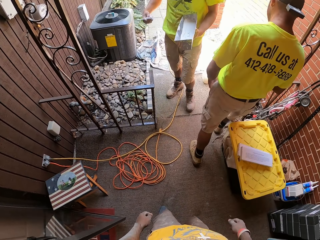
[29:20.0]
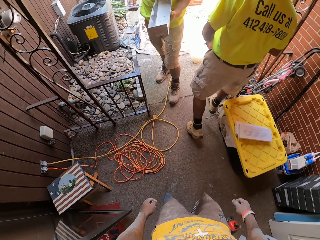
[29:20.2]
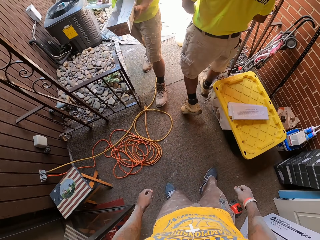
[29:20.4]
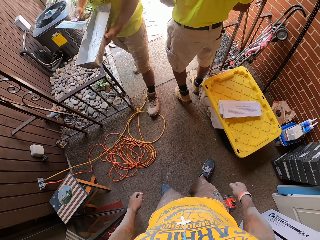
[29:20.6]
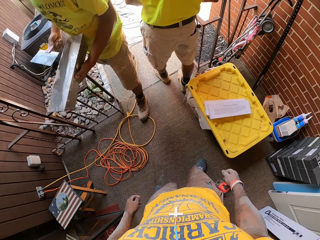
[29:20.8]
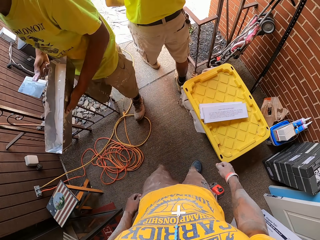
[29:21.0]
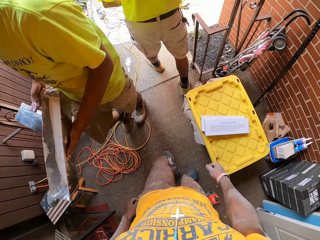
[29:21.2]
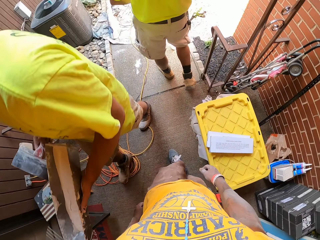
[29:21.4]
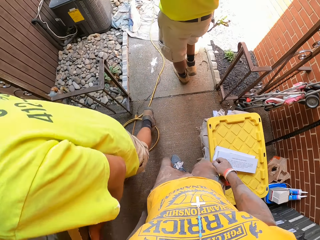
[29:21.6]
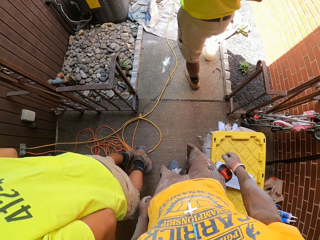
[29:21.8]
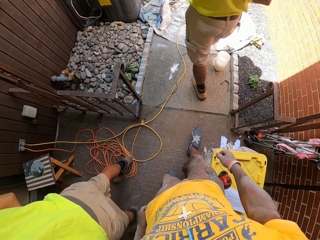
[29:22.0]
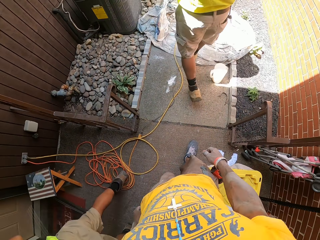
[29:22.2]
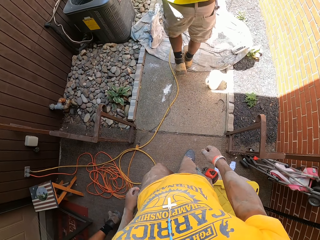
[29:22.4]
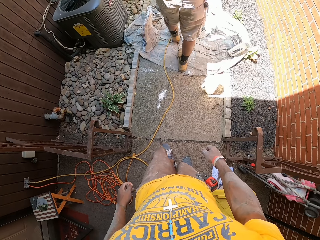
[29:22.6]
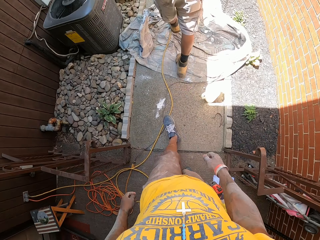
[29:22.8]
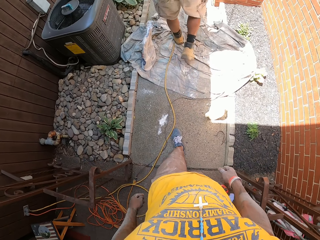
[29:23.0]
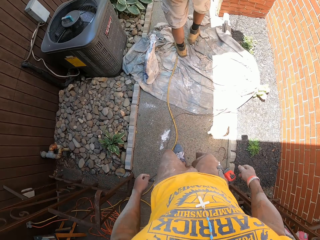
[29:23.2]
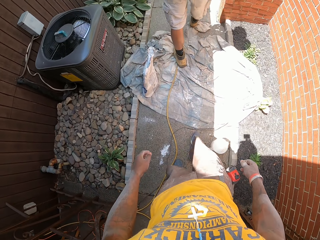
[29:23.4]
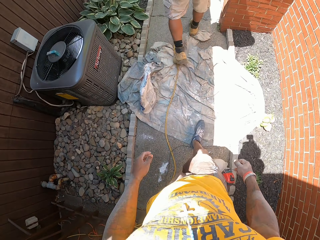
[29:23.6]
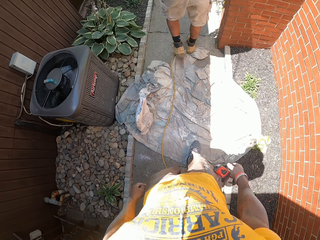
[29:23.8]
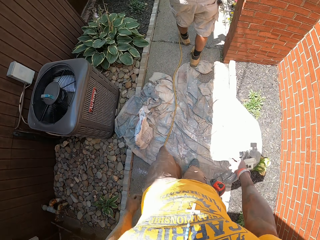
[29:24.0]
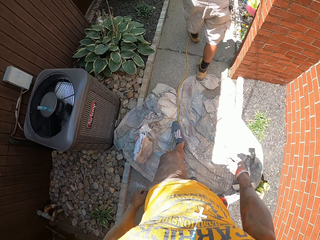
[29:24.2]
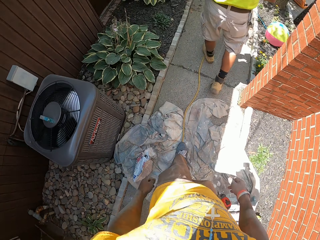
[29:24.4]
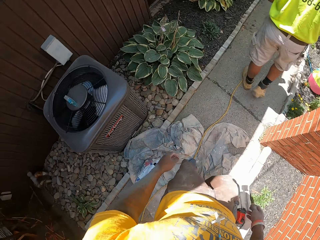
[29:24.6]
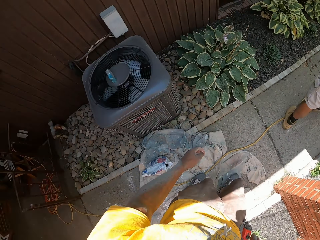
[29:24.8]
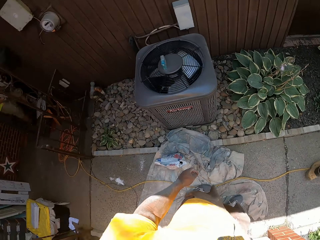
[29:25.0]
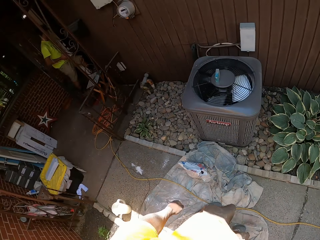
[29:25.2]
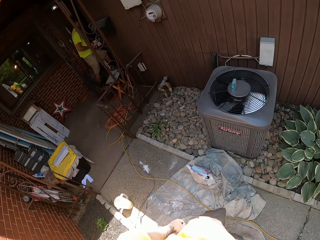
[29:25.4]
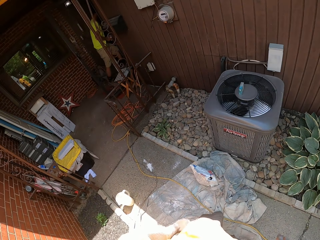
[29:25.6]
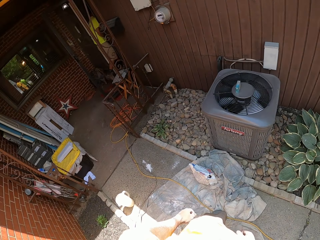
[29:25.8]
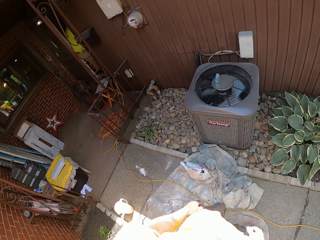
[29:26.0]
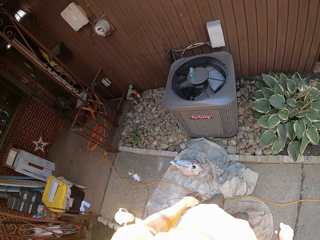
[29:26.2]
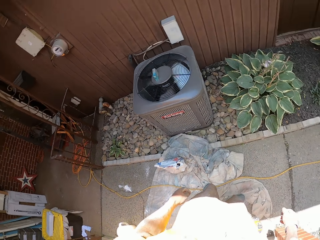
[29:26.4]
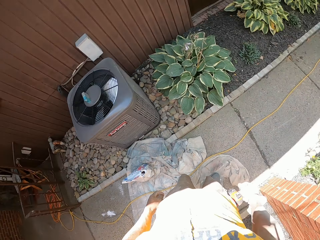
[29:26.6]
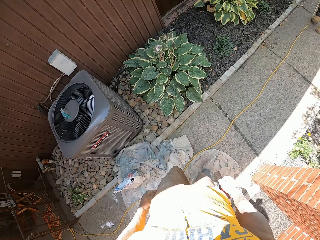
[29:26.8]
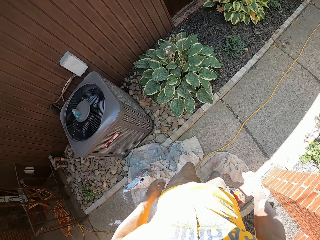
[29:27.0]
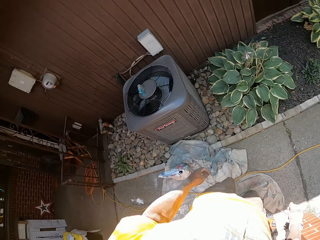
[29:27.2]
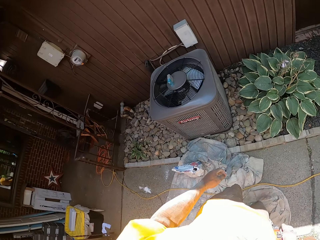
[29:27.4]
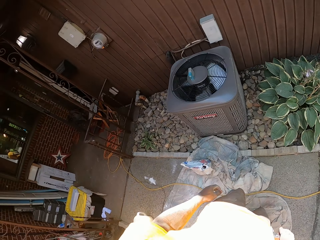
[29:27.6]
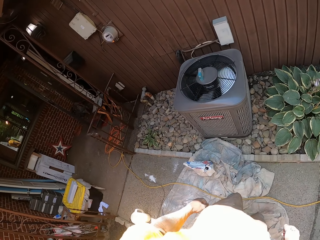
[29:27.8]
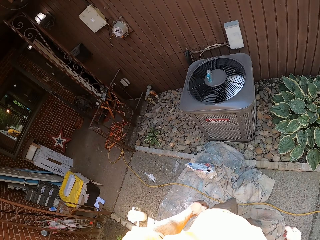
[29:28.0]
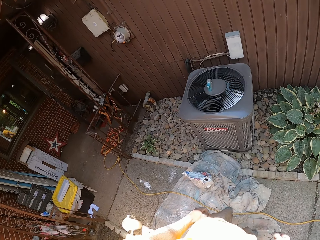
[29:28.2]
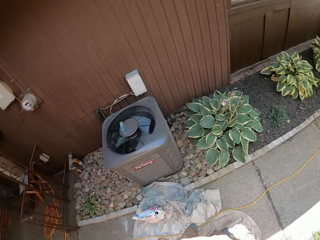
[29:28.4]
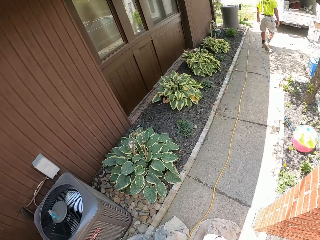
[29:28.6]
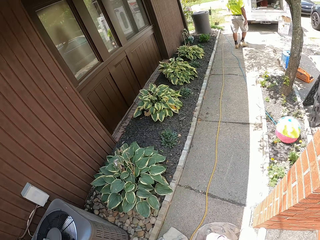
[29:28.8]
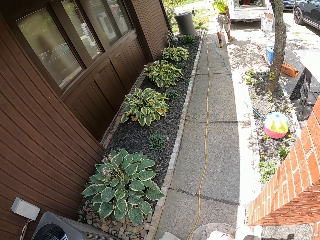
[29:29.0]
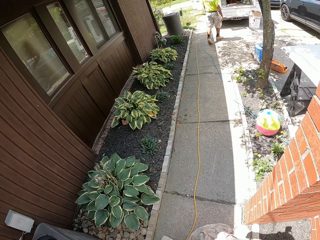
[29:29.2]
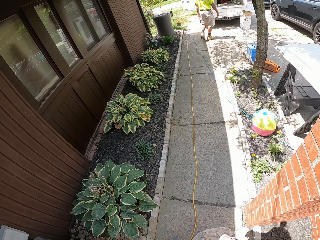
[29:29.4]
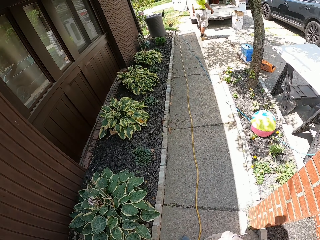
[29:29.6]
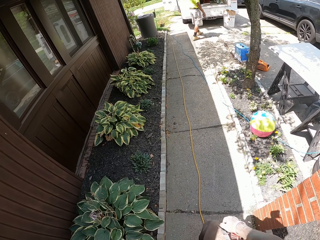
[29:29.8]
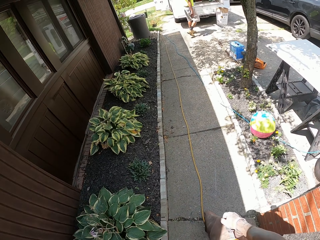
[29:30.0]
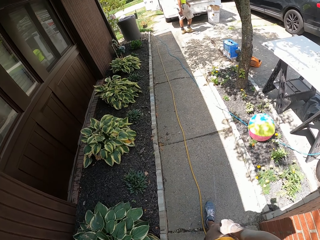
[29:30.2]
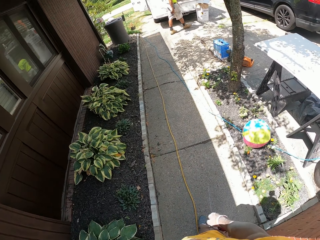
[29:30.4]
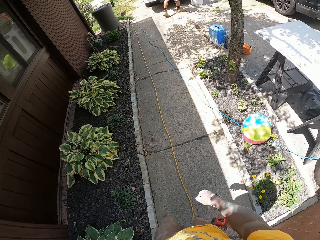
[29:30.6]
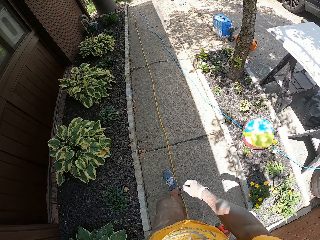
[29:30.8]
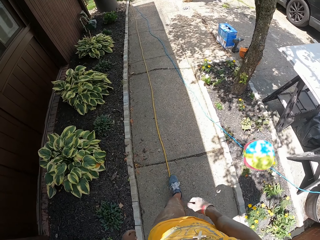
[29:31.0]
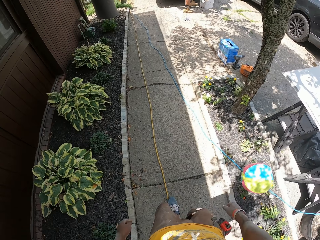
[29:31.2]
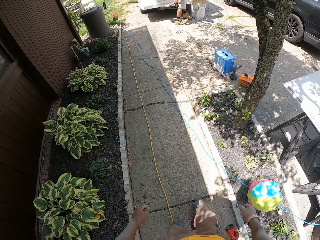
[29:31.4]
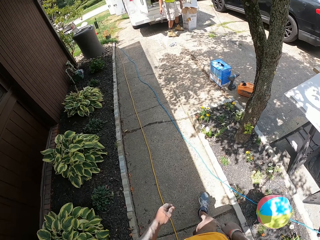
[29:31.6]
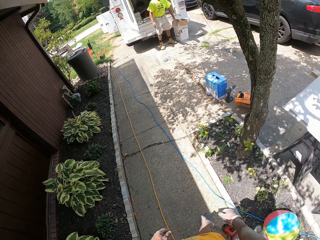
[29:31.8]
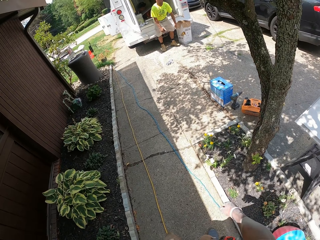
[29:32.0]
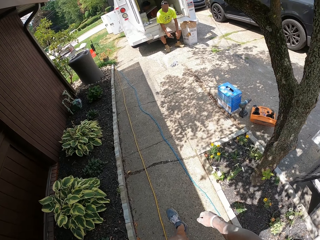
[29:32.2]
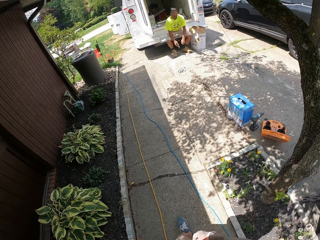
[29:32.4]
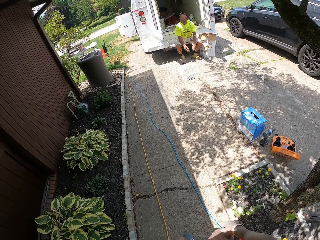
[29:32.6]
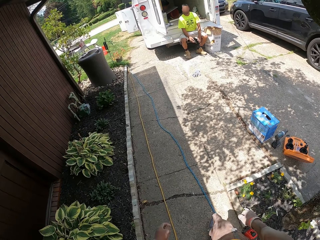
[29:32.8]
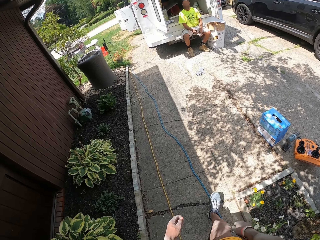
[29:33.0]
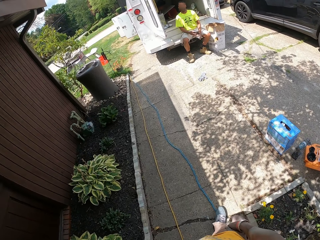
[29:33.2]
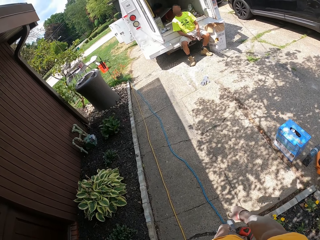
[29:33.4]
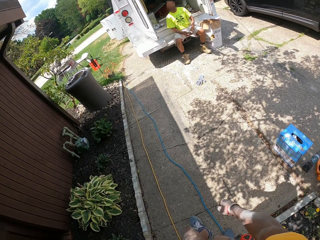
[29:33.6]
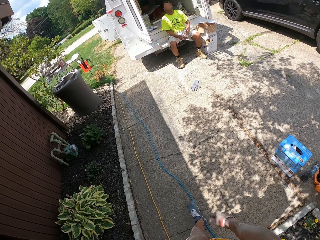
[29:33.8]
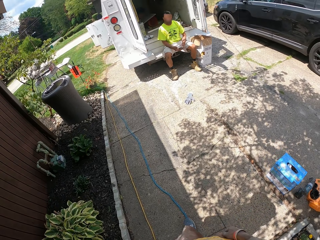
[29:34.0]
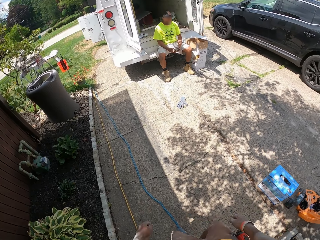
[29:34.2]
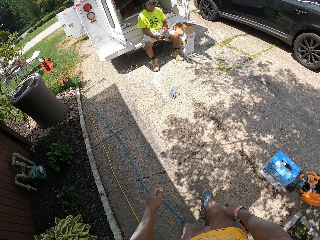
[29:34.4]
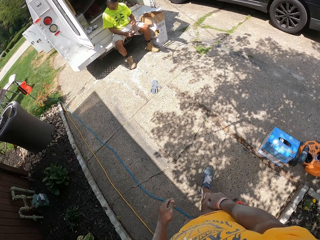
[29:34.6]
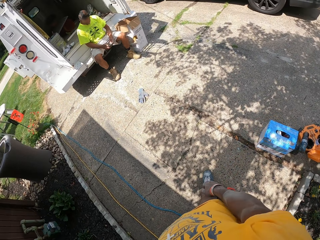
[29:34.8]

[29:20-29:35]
The other co-worker walks towards the front door. The camera wearer walks along a walkway with the first co-worker. They look at the fan. They walk at the compound. The first co-worker sits at the edge of the trunk of a van.

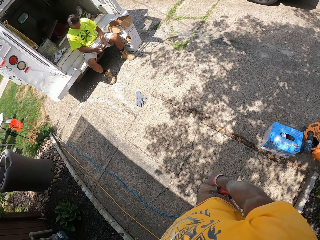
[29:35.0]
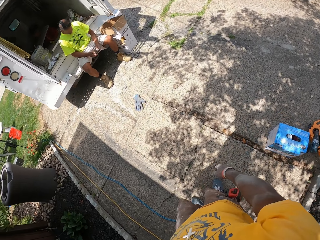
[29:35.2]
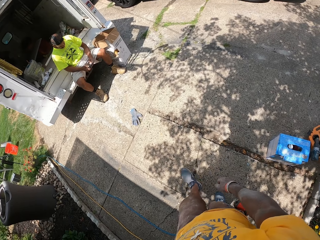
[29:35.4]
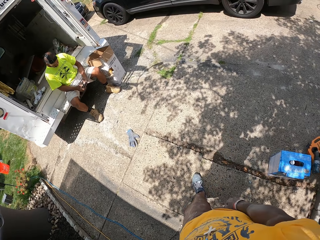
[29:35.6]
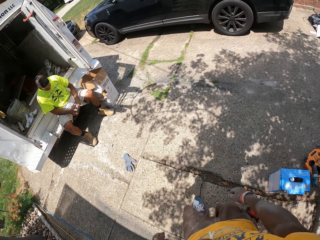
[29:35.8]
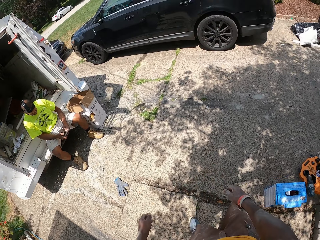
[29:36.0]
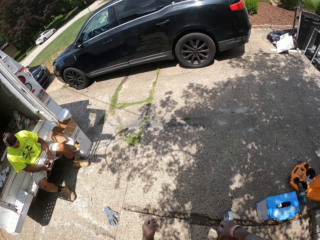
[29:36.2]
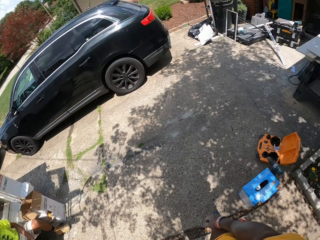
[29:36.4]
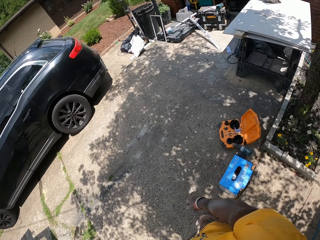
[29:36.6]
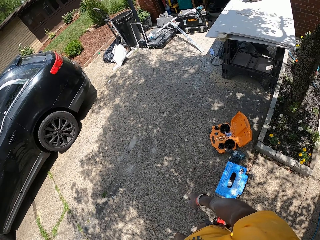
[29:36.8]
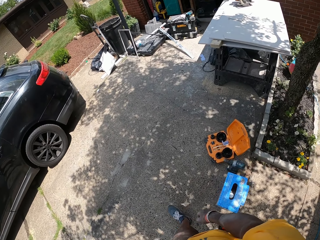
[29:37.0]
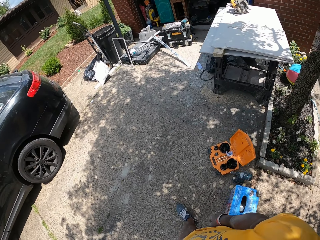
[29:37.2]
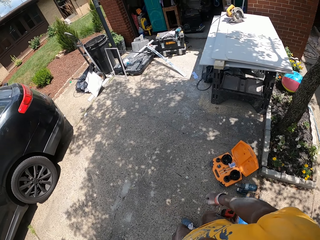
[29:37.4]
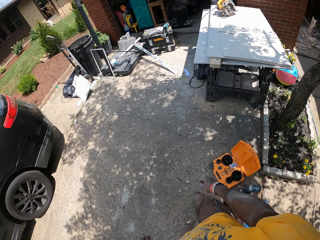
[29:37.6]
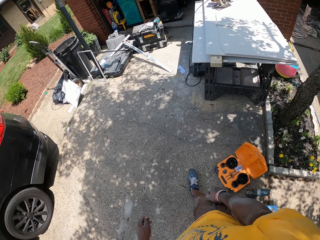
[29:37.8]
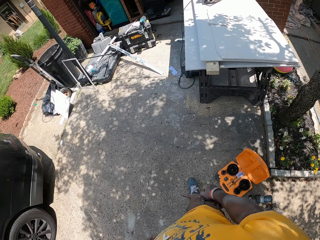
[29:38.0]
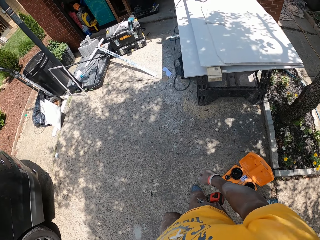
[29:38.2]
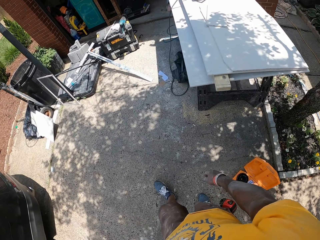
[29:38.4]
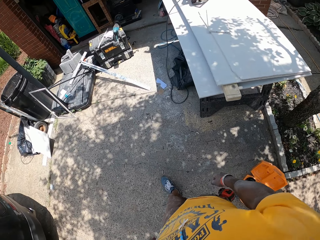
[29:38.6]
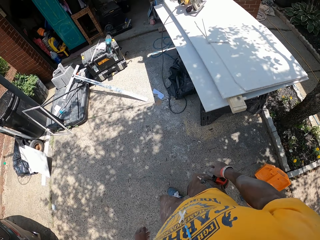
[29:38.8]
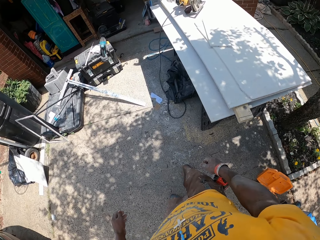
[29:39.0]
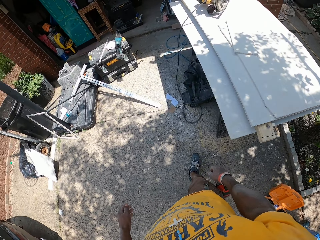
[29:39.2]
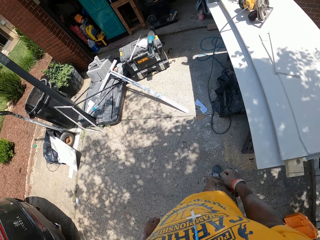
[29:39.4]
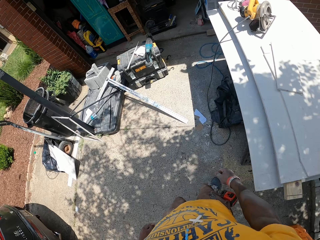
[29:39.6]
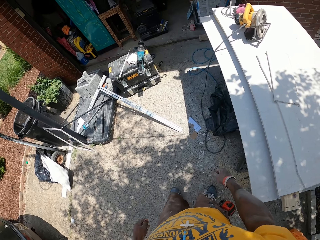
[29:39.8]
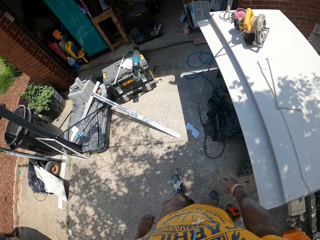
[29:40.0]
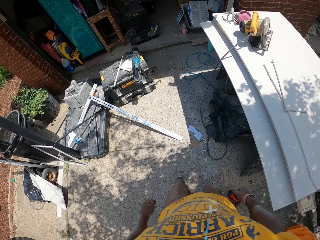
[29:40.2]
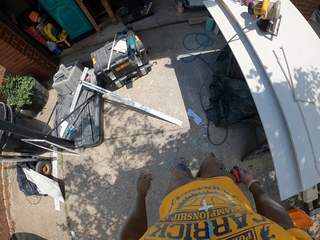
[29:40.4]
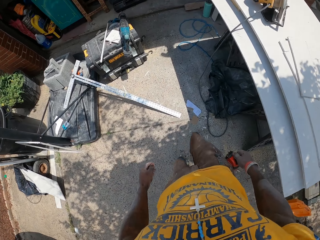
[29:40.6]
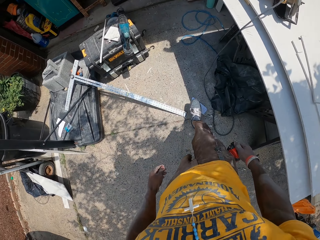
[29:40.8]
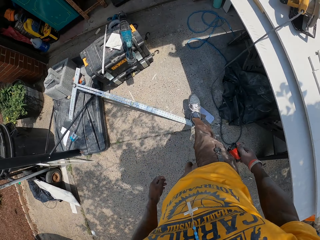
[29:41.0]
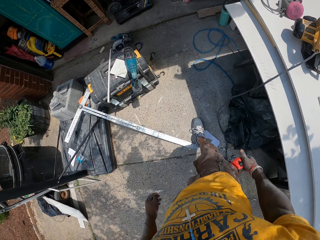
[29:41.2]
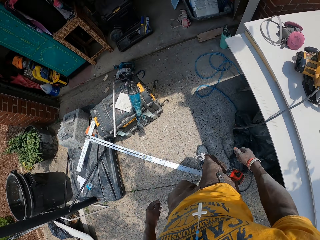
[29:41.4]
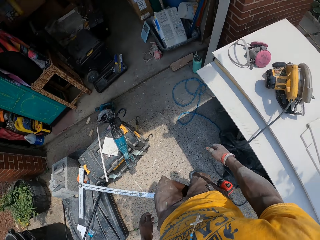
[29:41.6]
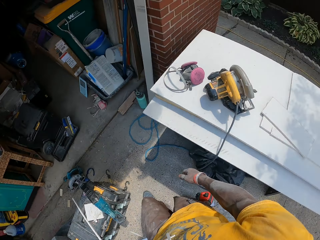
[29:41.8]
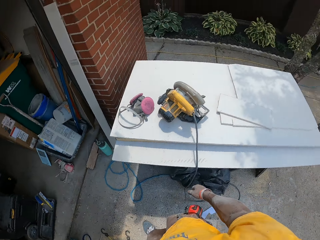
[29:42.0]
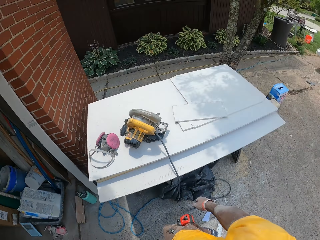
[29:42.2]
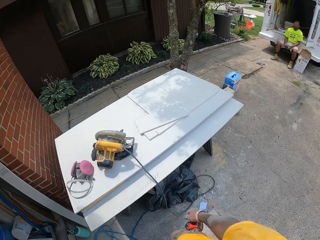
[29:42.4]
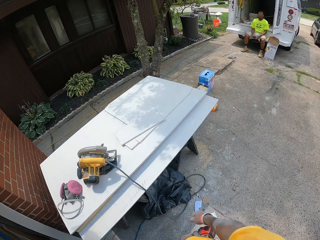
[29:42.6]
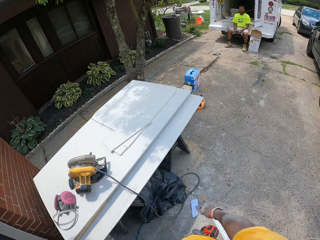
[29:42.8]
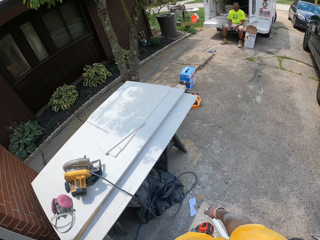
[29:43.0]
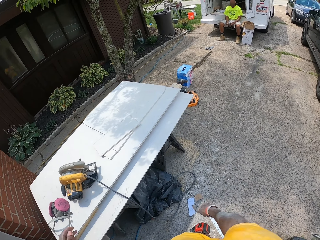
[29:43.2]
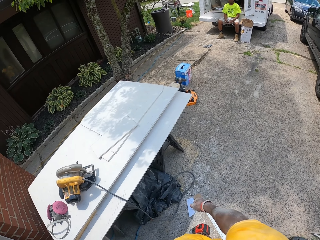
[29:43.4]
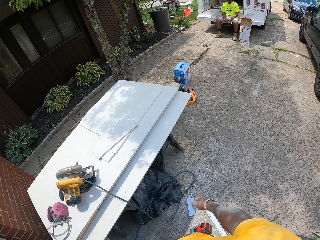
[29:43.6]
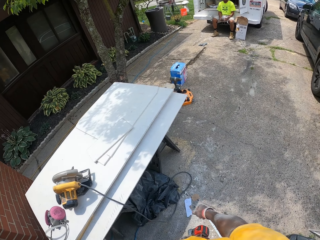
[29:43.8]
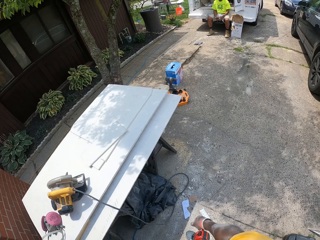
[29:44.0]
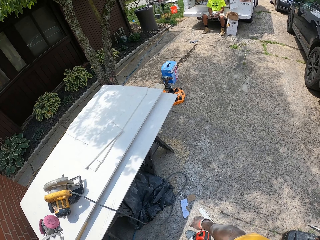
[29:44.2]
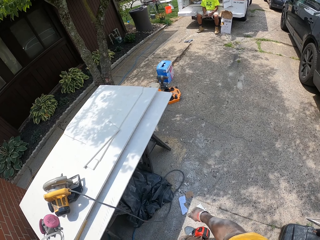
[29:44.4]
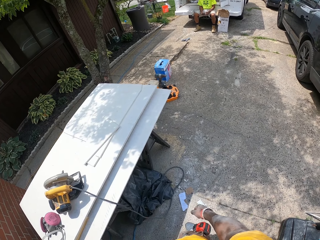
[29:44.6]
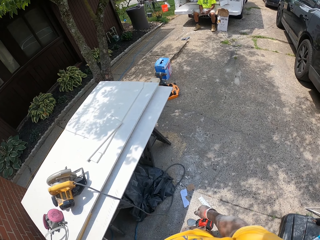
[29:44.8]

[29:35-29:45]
A man sits on the lorry. The camera wearer walks towards a storage room. They walk at the compound. They look around the compound.
